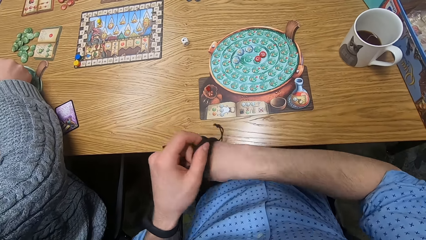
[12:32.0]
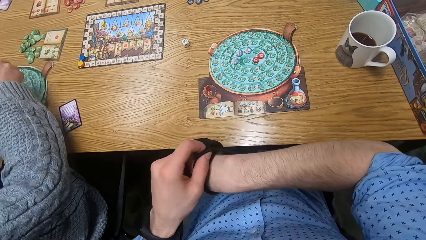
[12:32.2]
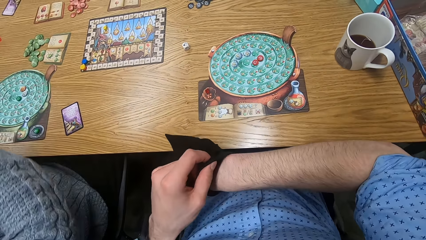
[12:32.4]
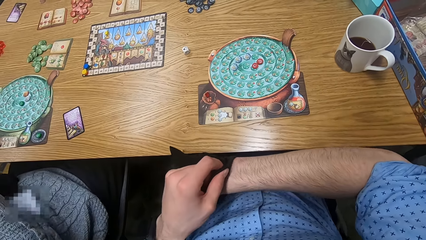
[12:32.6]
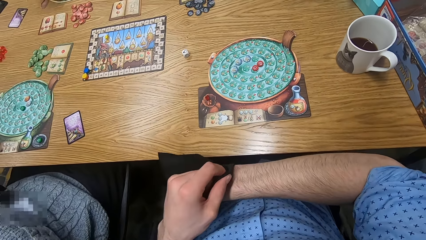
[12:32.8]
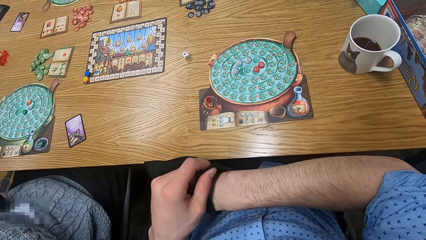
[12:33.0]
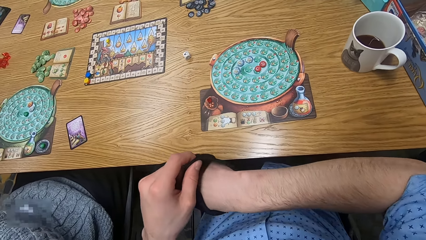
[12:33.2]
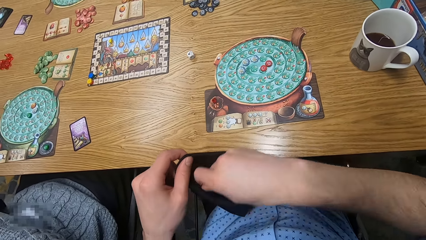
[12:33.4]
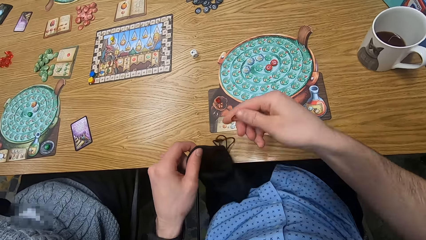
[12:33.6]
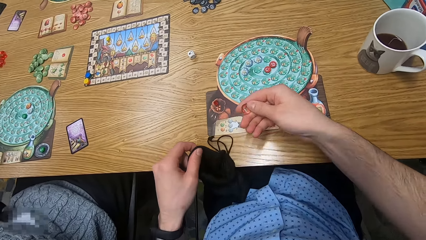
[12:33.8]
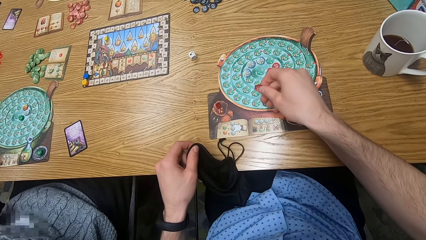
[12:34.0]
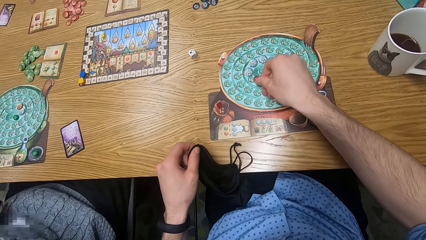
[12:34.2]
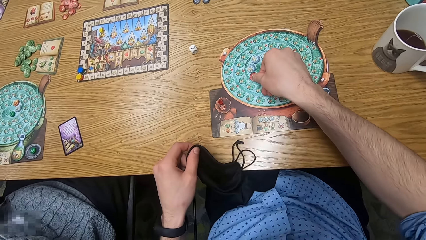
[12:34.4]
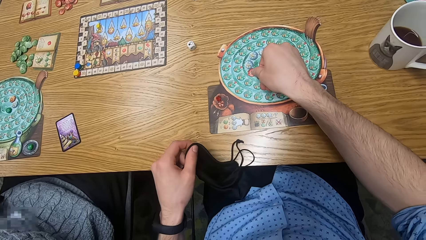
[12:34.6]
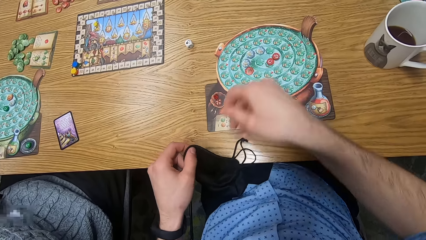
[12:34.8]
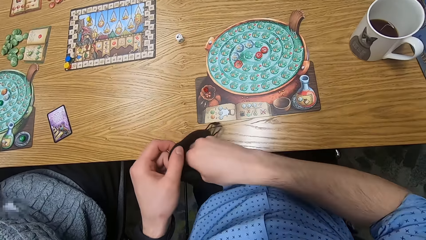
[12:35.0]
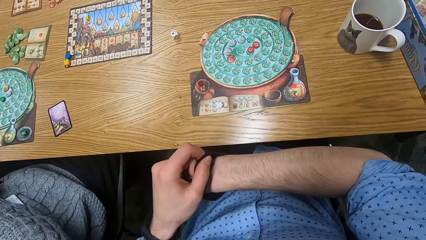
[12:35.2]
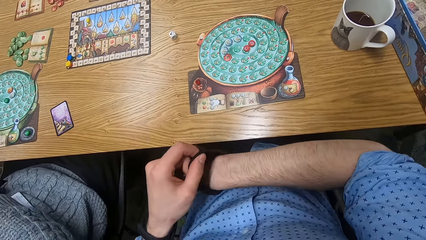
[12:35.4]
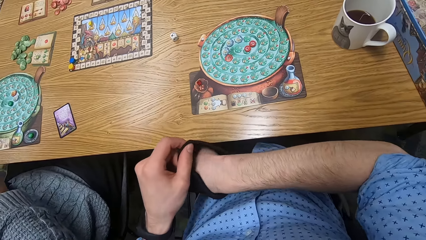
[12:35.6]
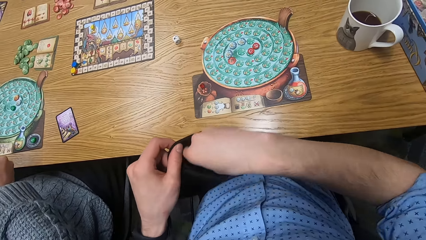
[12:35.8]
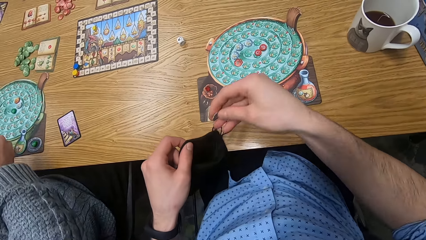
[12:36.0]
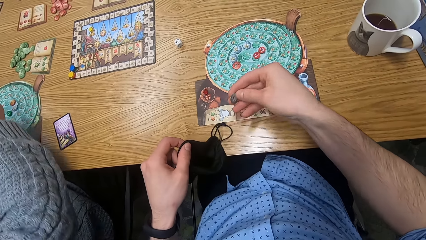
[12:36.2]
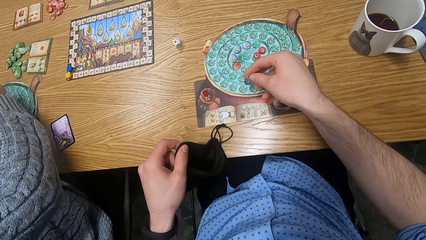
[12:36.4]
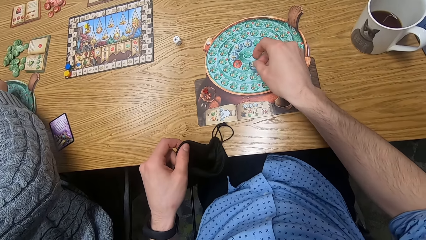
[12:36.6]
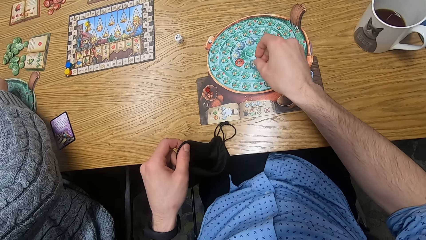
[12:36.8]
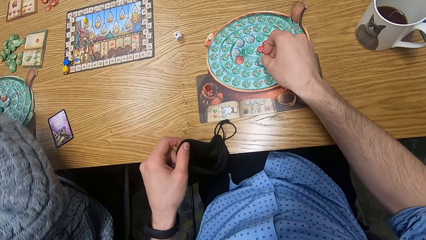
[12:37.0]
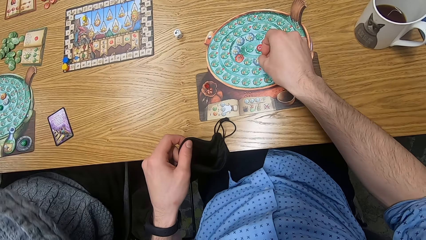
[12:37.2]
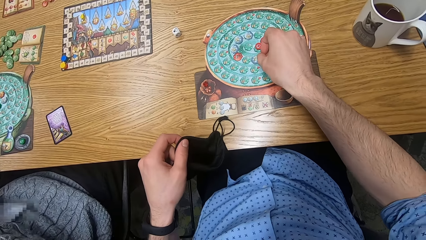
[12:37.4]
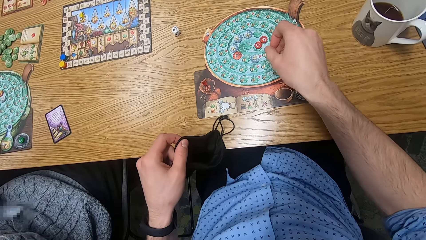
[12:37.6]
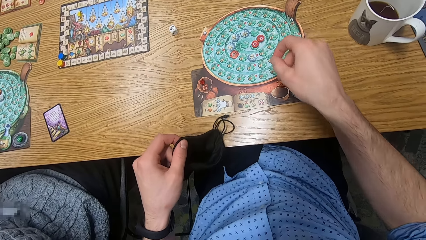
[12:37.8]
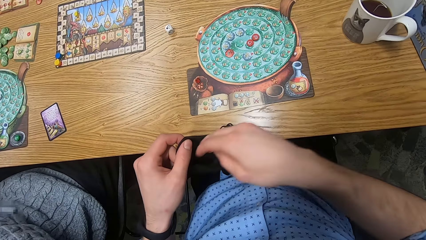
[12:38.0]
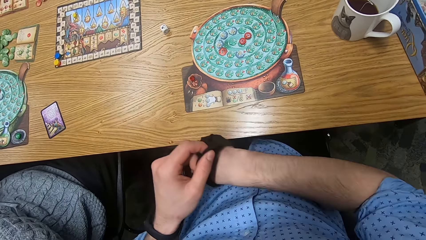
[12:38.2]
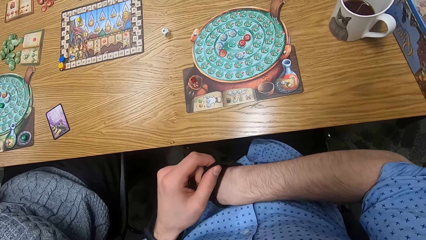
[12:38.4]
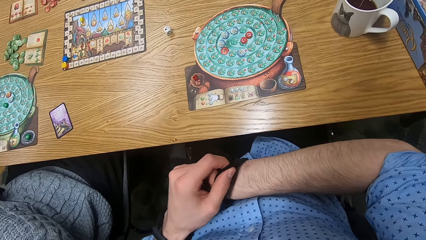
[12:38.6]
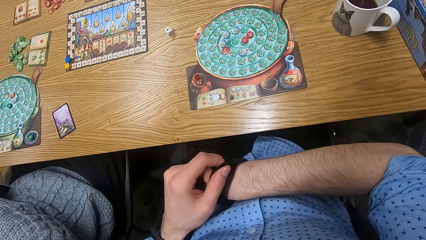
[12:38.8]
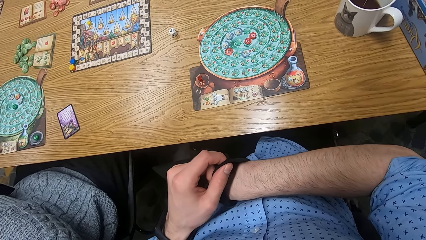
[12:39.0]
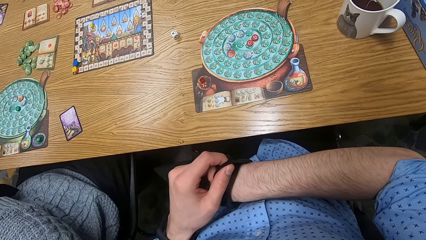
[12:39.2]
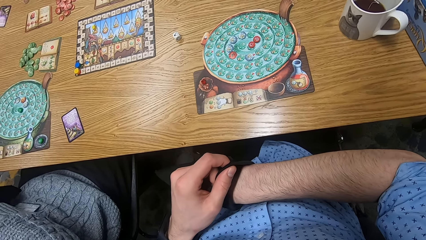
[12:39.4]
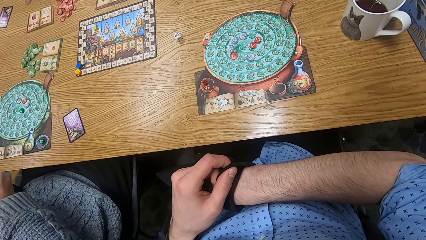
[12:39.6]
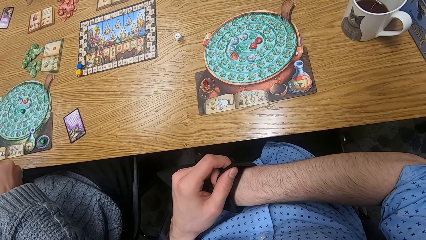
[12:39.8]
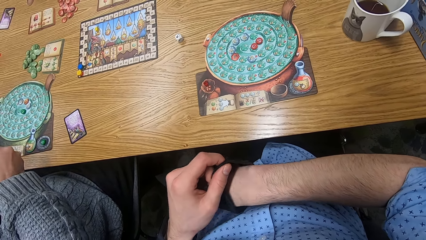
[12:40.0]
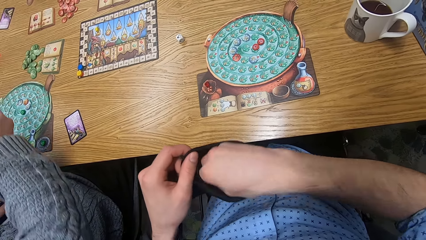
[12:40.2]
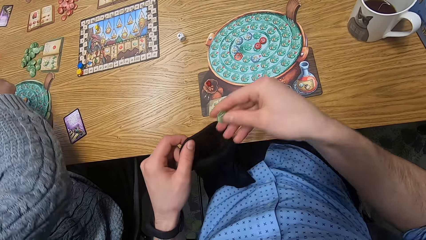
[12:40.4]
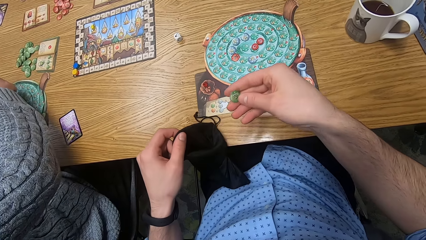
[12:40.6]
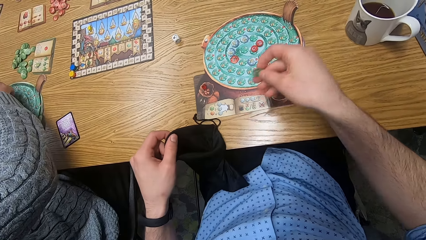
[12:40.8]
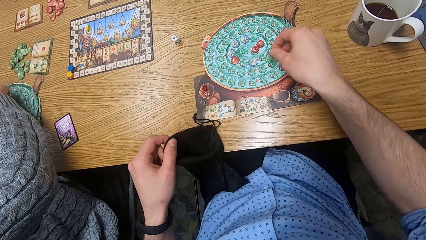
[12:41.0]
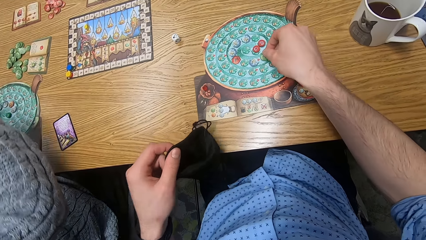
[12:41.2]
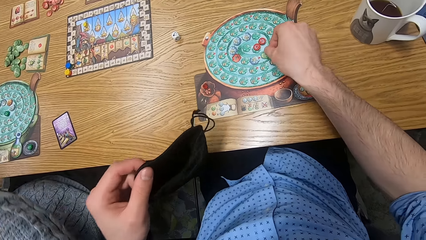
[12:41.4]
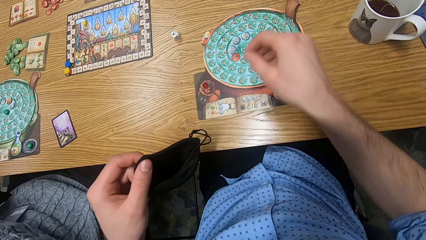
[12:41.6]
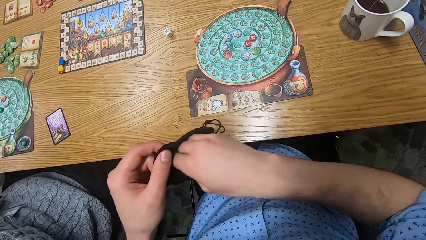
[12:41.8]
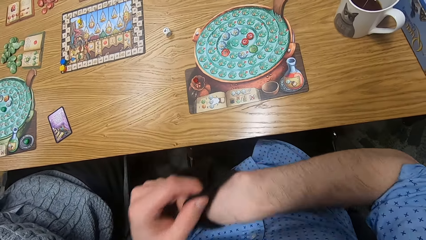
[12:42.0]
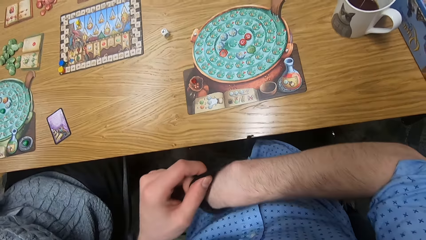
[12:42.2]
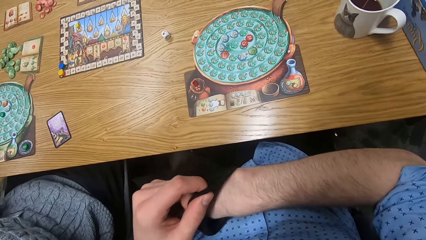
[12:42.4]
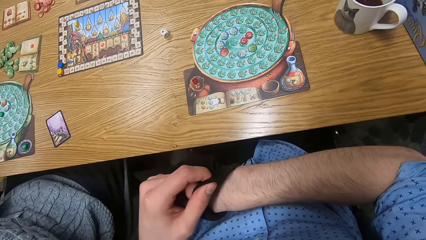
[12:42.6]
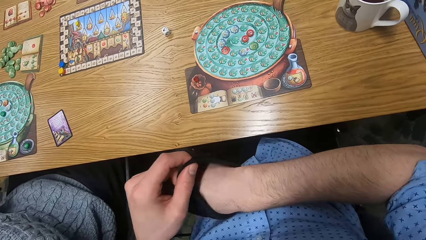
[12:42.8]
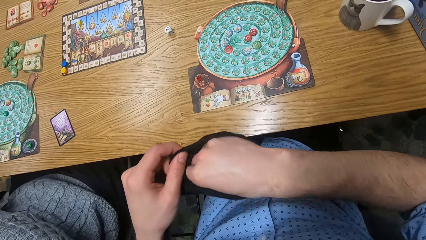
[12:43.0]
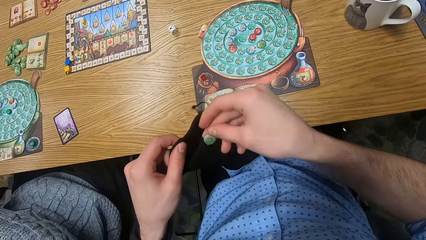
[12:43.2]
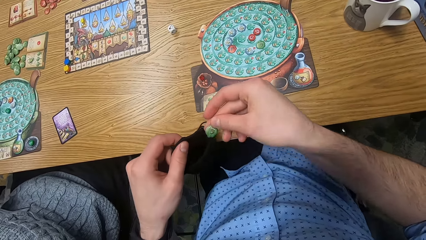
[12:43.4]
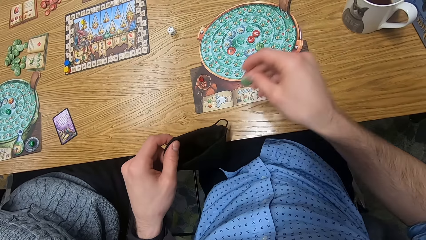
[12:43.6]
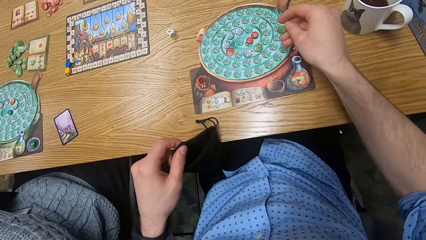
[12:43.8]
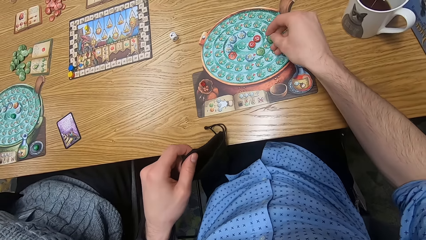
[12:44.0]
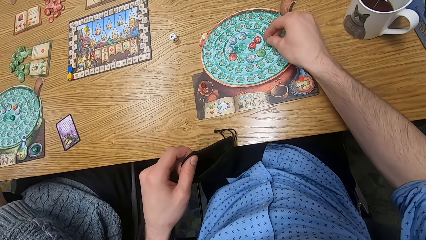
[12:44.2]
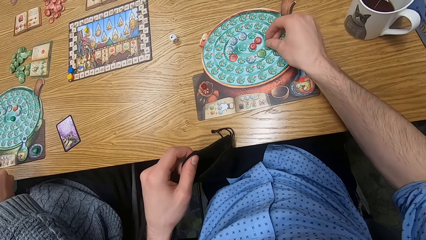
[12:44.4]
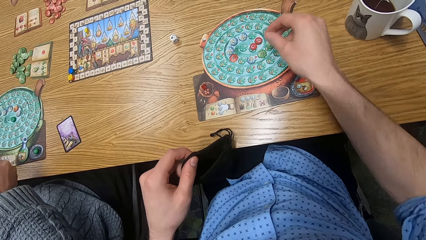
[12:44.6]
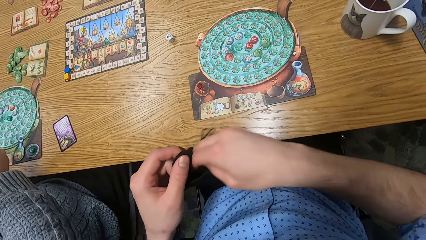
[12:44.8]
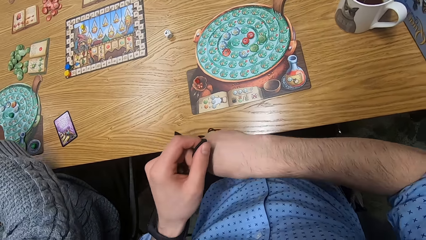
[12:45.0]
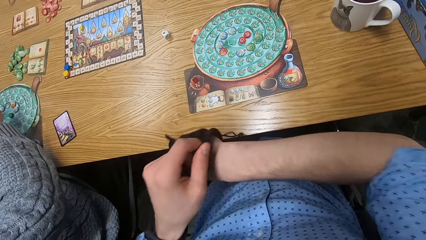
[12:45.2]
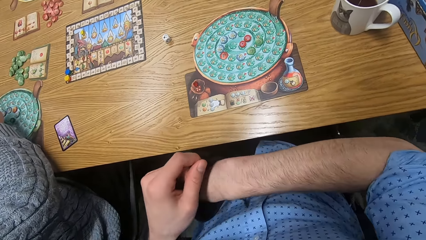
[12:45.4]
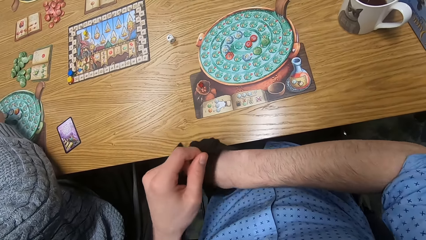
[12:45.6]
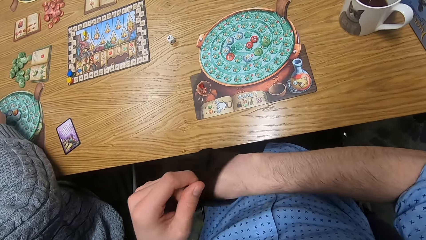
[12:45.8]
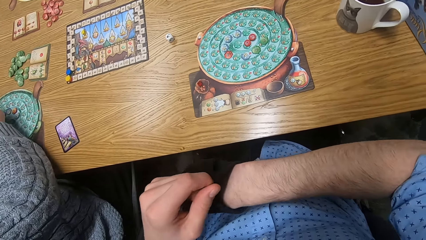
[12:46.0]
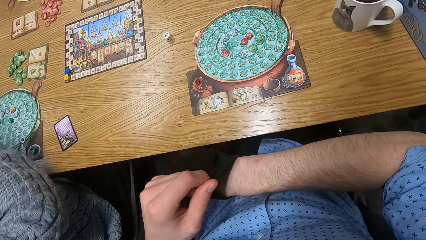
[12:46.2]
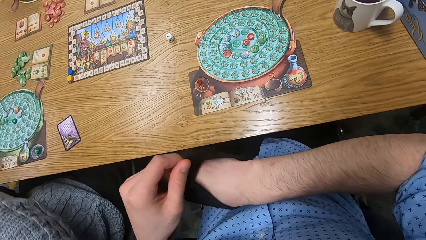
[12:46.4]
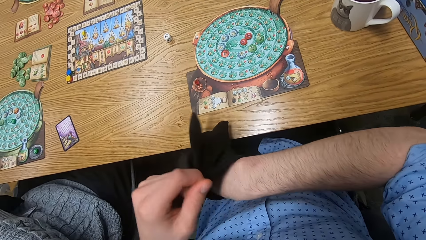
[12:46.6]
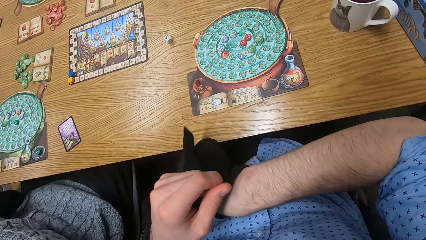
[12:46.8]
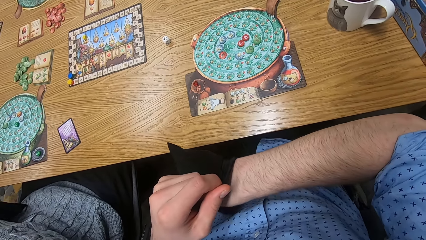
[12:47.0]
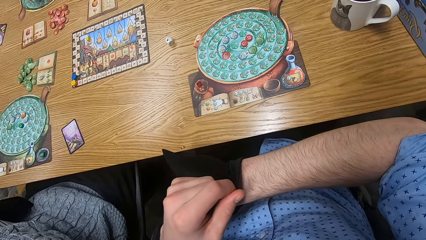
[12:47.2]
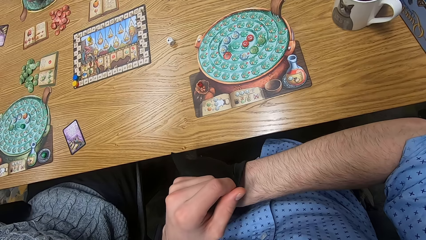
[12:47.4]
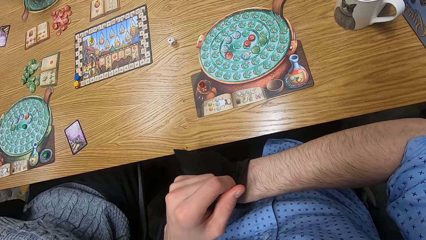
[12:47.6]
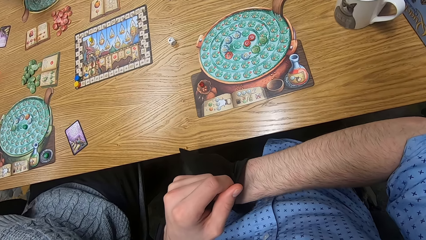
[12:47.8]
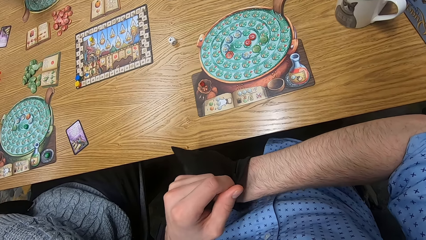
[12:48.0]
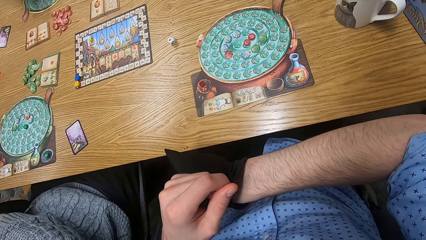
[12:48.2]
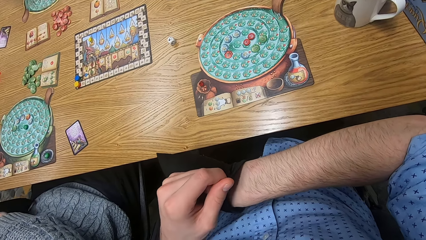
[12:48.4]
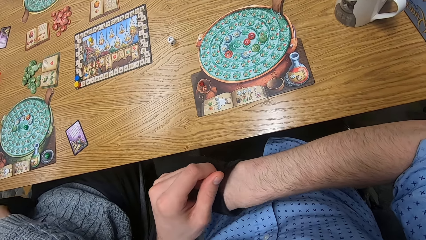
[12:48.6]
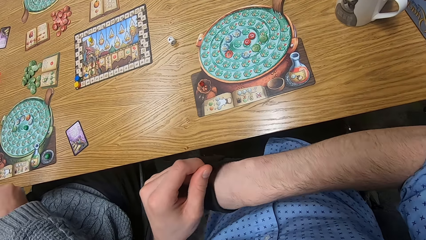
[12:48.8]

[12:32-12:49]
The man puts a chip on the player board on the table with his right hand. The camera wearer removes the red chip from the bag with his right hand. He drops the red chip on the player board on the table with his right hand. He removes a blue chip from the bag with his right hand. The man puts a chip on the player board on the table with his right hand. The camera wearer drops the blue chip on the player board on the table with his right hand. He removes the green chip from the bag with his right hand. The man puts a chip on the player board on the table with his right hand. The camera wearer drops the green chip on the player board on the table with his right hand. He removes a green chip from the bag with his right hand. He drops the green chip on the player board on the table with his right hand. The man puts a chip on the player board on the table with his right hand. The camera wearer removes something on the bag. The man removes a chip from the bag with his right hand.
